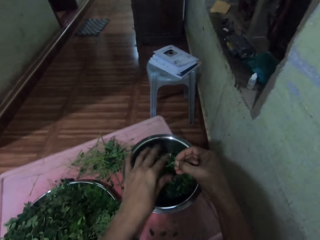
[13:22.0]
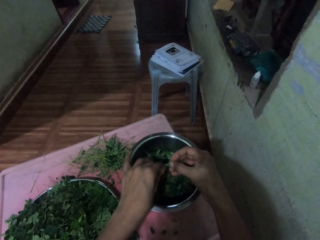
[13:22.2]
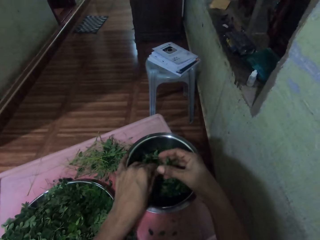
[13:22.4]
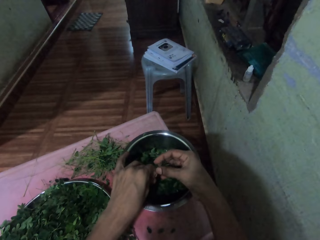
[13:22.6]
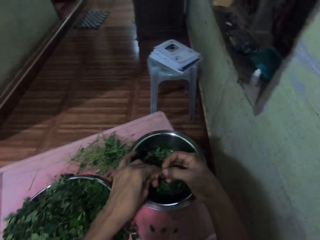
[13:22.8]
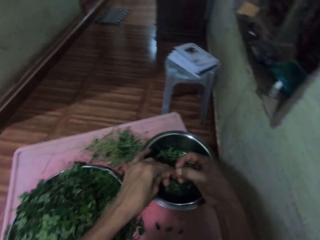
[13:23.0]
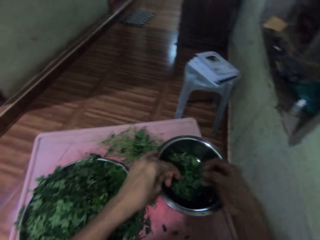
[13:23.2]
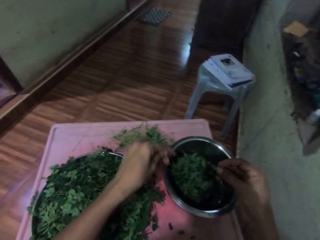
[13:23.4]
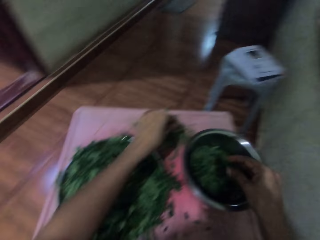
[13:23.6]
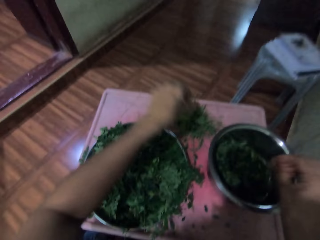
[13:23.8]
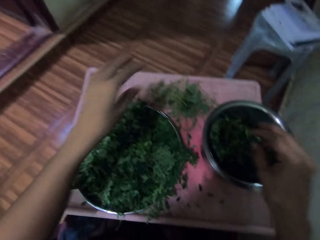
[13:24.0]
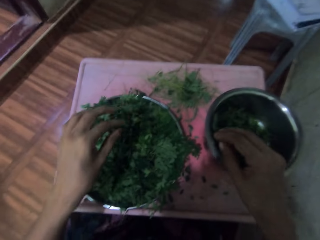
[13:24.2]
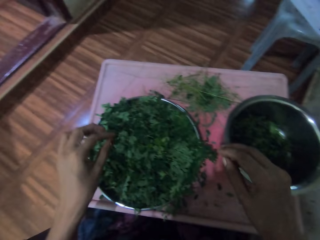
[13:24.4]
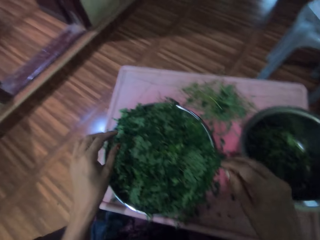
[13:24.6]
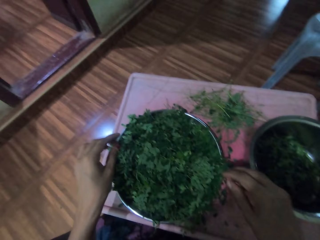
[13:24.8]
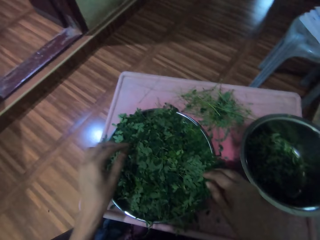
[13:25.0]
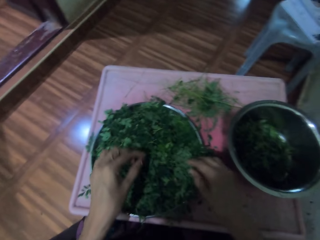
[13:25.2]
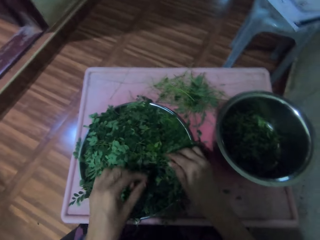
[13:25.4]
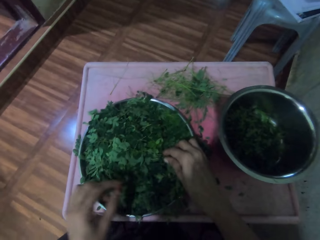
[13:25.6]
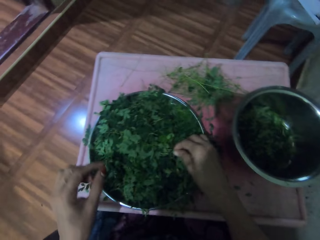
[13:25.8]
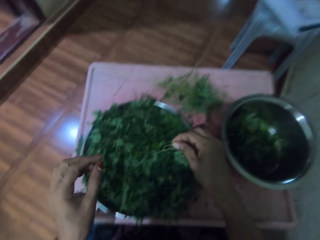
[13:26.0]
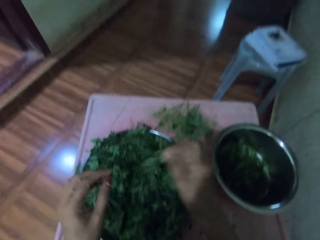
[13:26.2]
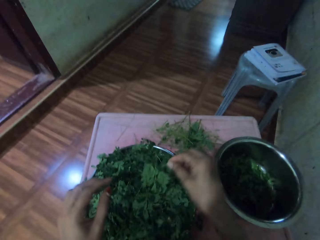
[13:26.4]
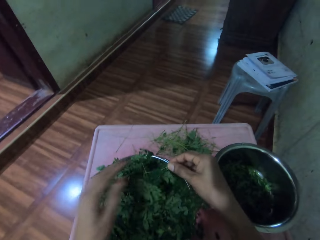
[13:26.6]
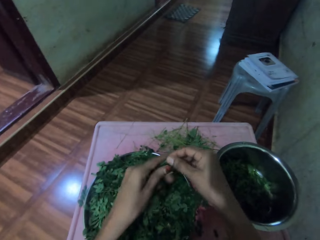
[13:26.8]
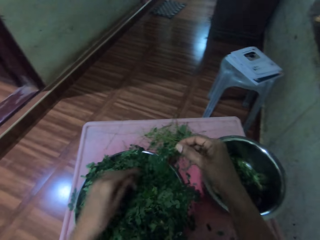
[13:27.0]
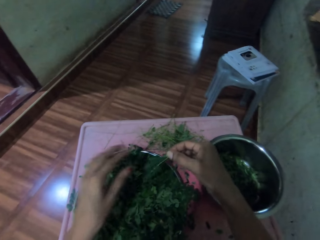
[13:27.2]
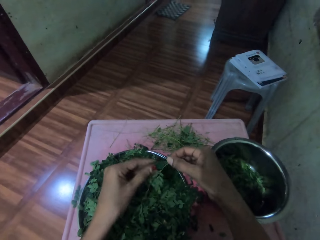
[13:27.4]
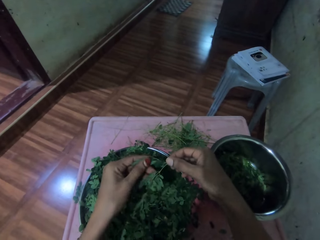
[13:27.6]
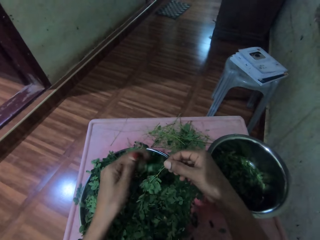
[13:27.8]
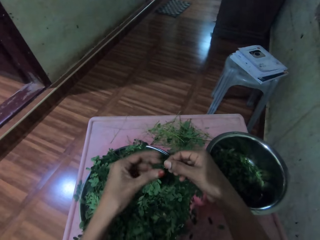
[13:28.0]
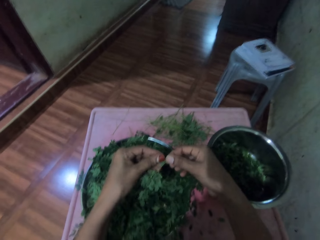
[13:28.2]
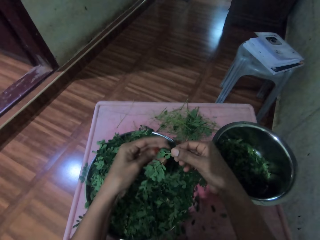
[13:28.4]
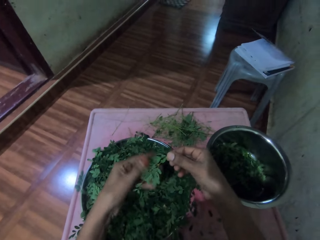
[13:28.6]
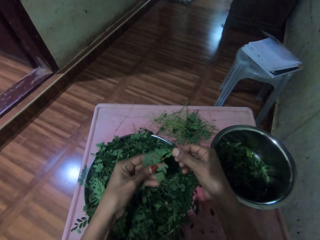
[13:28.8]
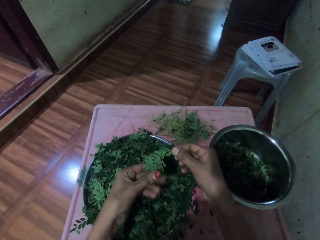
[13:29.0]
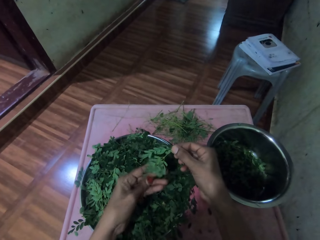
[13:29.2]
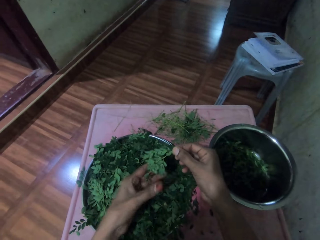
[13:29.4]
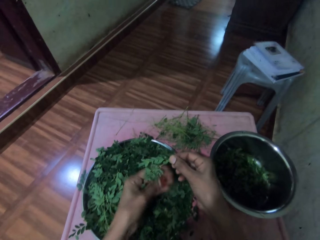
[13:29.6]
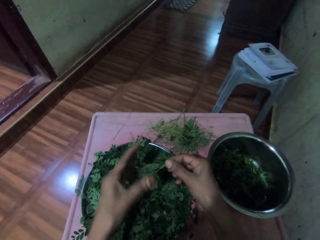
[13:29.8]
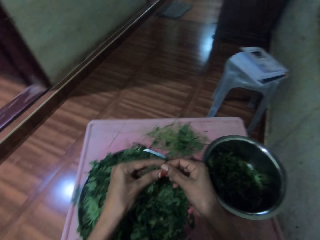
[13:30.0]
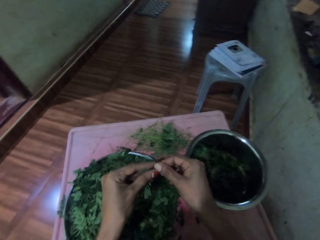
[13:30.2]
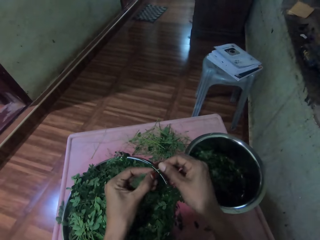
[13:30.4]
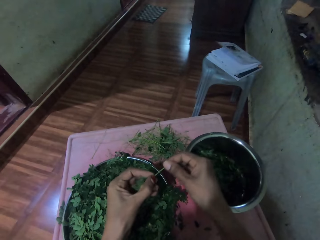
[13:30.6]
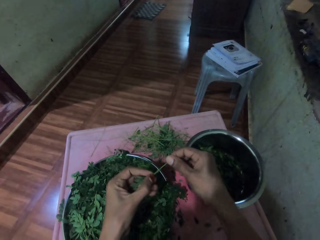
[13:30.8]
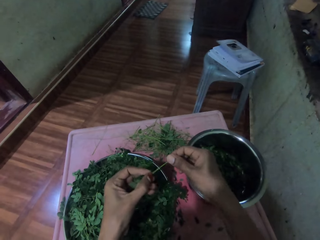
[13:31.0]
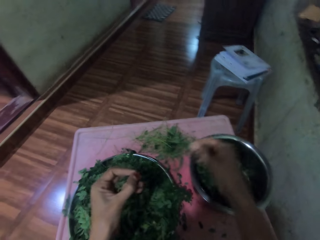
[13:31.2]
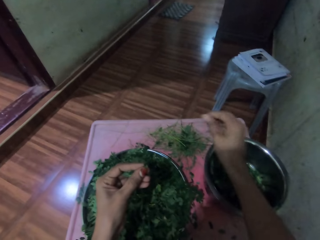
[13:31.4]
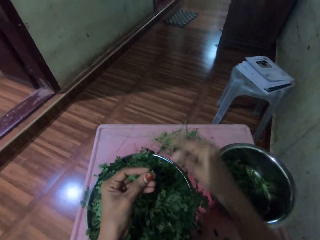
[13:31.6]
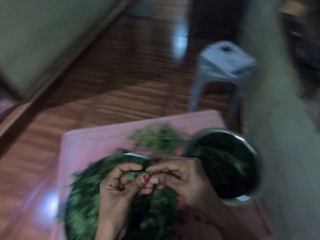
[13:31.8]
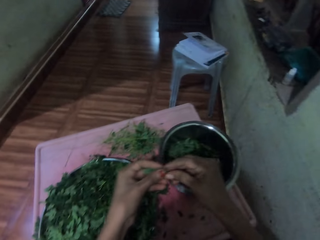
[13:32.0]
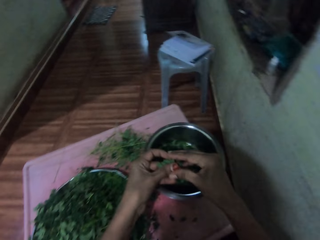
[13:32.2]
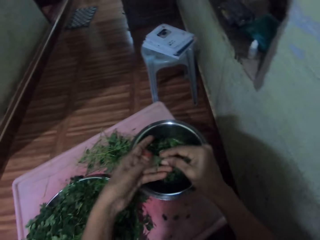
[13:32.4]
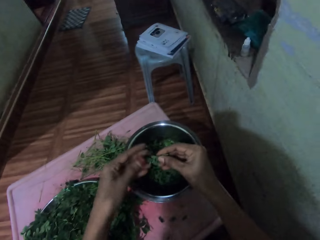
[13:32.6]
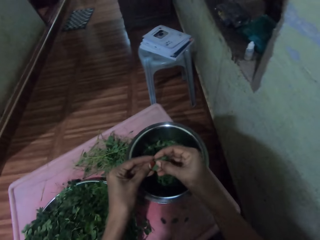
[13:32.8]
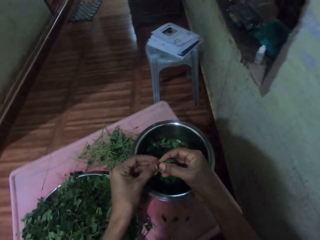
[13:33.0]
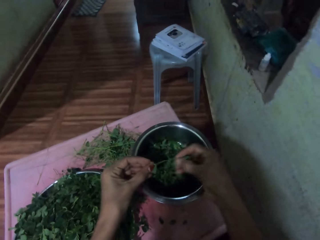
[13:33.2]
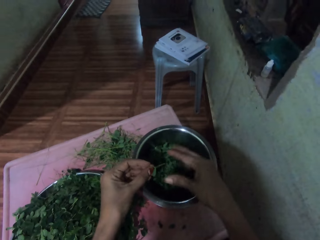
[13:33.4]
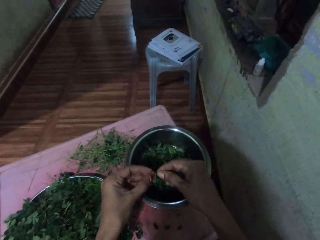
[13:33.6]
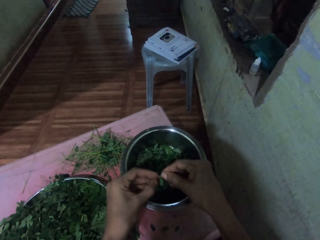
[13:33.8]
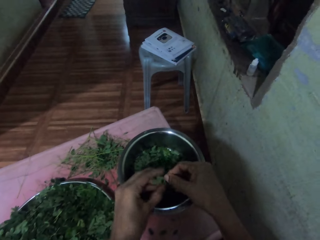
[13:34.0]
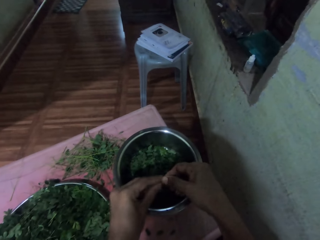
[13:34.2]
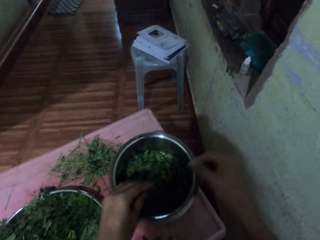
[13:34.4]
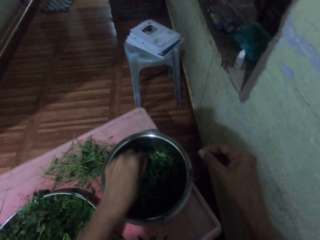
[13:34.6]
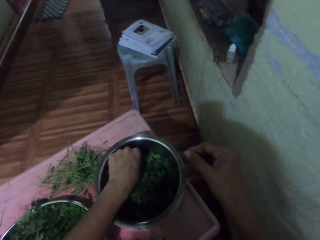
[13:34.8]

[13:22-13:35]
The camera wearer drops the vegetable in a pan. They destem the vegetable. They destem it again. They place the stem on the table. They drop the vegetable in the pan. They pick a bunch of leaves in a bowl. They move their hand along the vegetable stem. They prune the leaves from the stem. They place the stem on the table. They put the leaves in the bowl. They destem the vegetable.

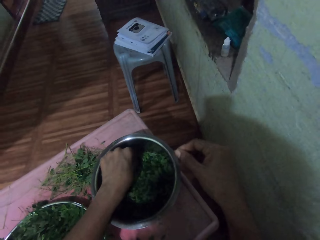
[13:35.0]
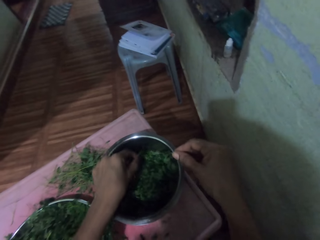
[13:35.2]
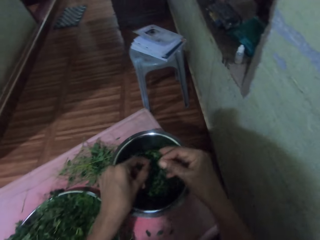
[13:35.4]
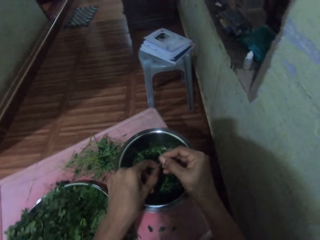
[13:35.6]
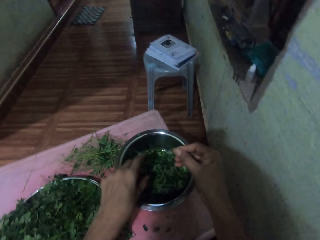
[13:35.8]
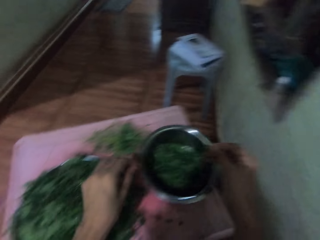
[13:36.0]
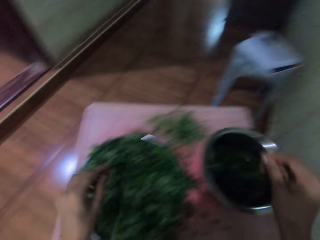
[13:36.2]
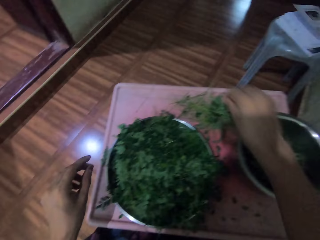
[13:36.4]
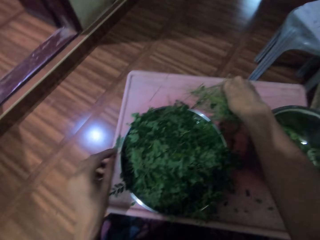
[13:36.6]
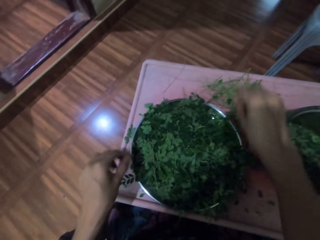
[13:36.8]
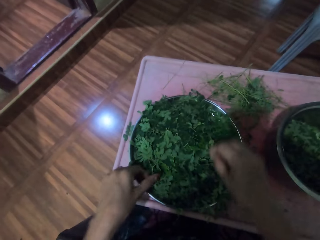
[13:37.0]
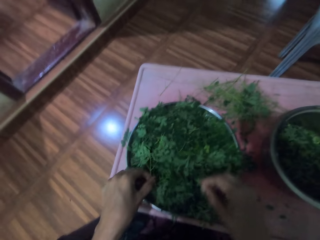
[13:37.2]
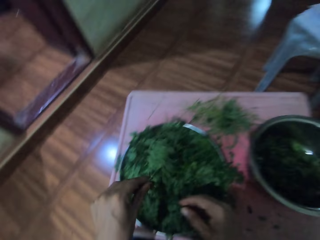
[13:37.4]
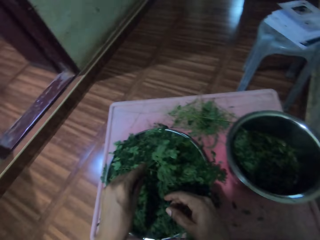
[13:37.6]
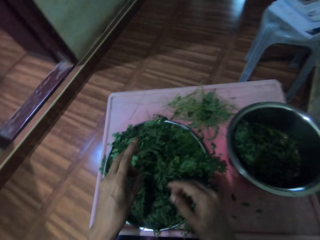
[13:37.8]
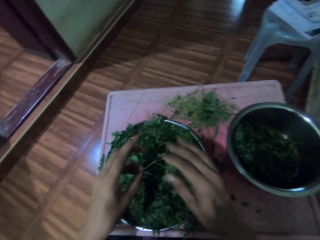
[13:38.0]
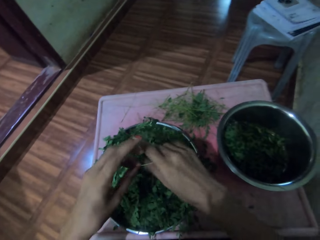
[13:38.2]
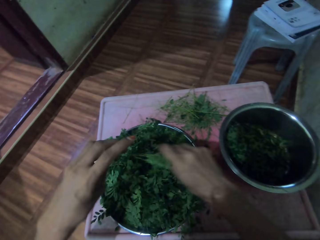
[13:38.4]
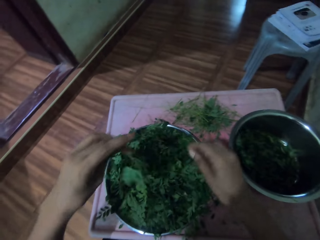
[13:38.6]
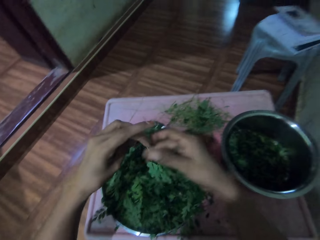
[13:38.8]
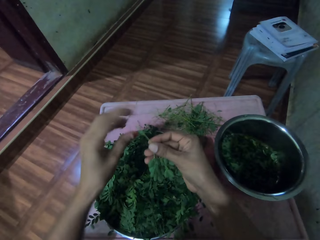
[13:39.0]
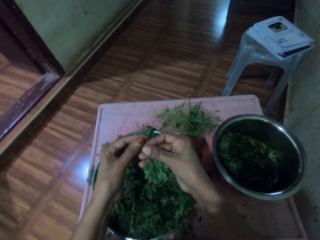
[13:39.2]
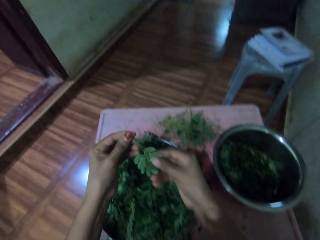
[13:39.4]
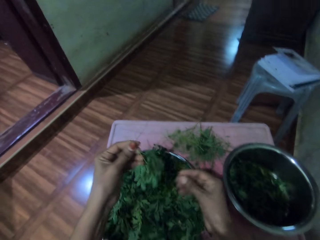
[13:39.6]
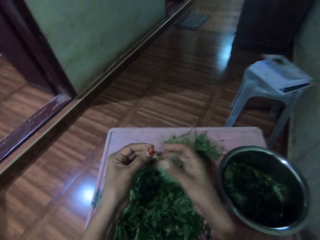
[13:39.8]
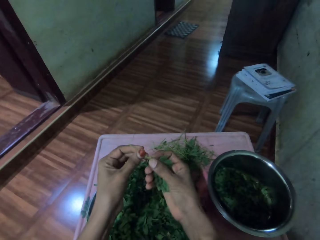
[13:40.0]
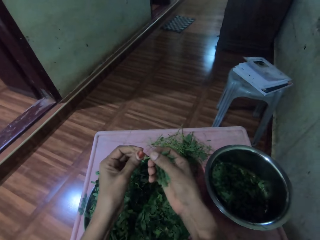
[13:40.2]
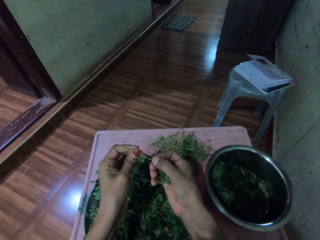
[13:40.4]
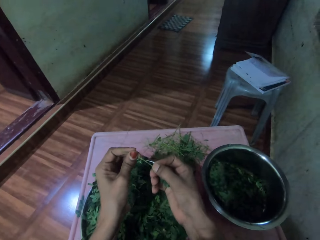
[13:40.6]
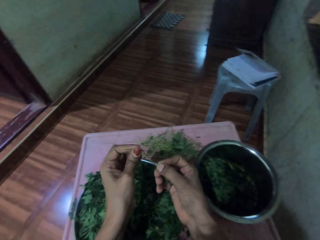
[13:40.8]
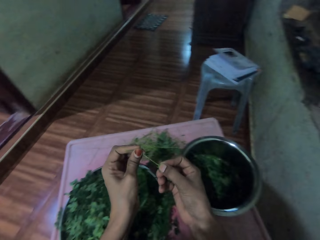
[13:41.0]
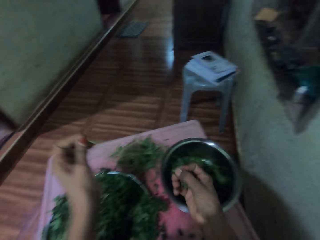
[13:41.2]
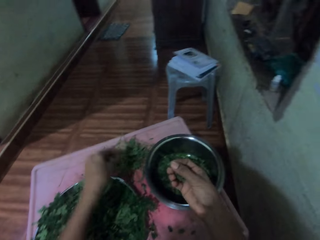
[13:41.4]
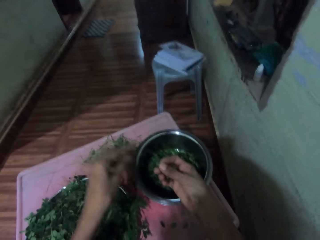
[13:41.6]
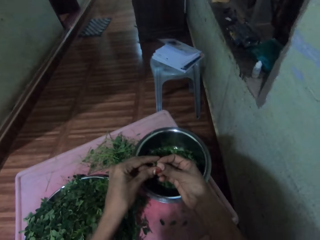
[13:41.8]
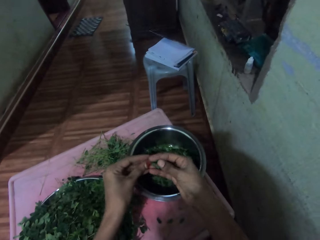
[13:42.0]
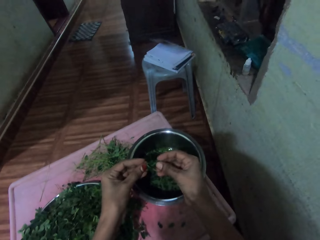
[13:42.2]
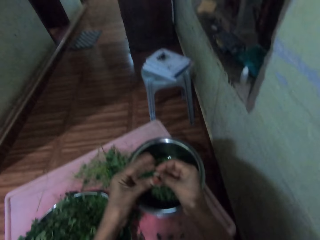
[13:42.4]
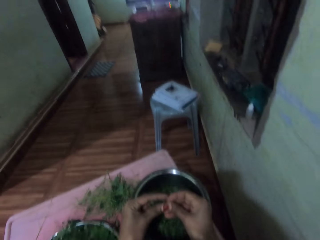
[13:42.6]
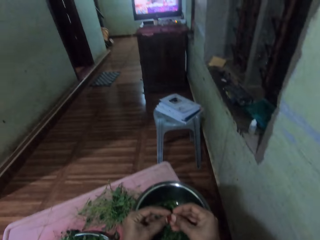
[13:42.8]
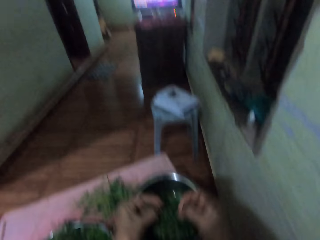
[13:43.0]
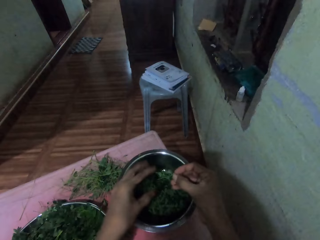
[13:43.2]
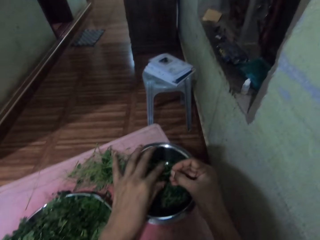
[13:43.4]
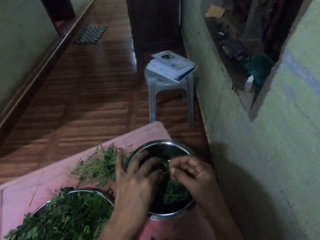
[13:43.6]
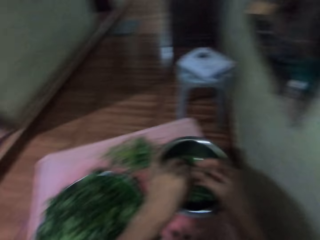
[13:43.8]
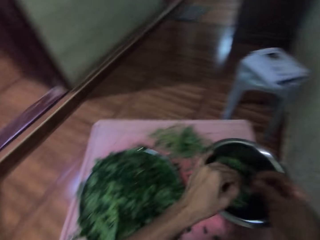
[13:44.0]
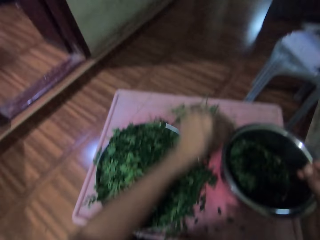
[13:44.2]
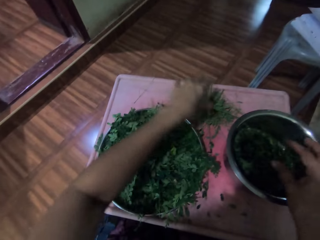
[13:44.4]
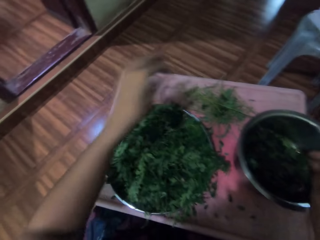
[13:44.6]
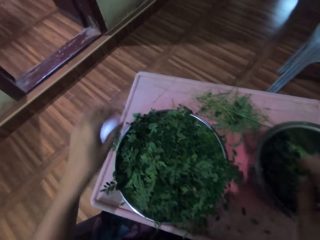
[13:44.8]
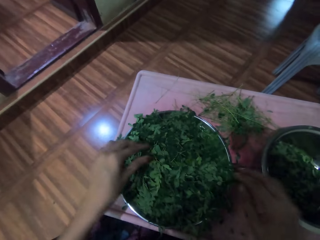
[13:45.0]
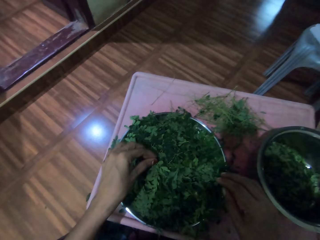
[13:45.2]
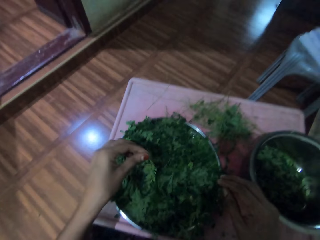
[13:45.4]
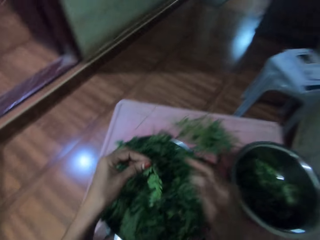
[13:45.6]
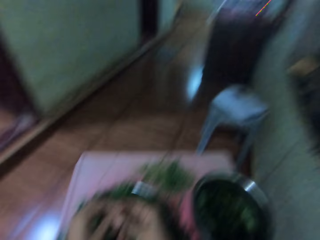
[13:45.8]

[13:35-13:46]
The camera wearer drops the vegetable in a pan. They destem the vegetable. They pick something from the pan. They drop the stem on the table. They pick a bunch of leaves in a bowl. They move their hand along the vegetable stem. They prune the leaves from the stem. They place the stem on the table. They destem the vegetable. They drop the vegetable in the pan. They drop the stem on the table. They pick up a twig from a metal tray.
